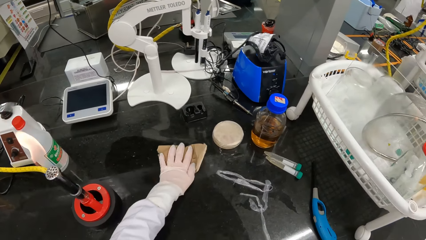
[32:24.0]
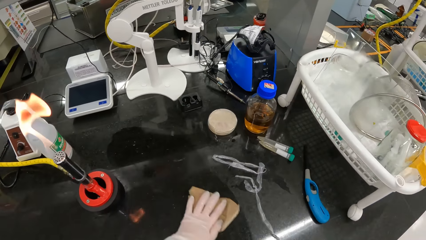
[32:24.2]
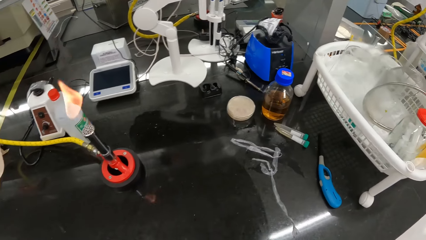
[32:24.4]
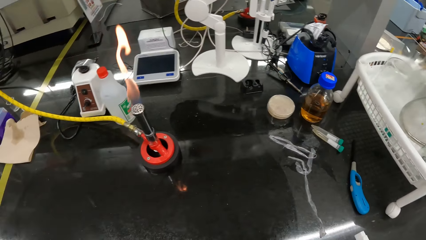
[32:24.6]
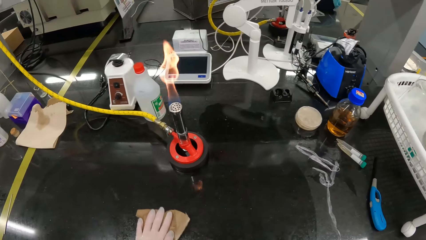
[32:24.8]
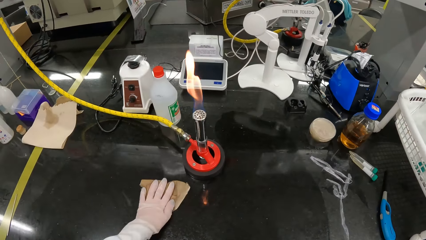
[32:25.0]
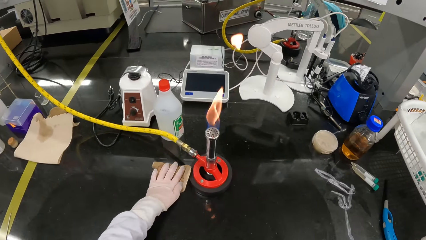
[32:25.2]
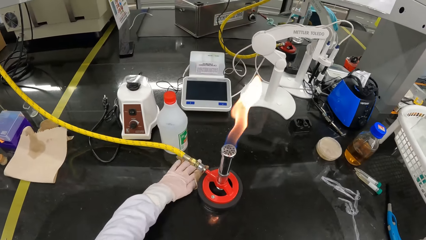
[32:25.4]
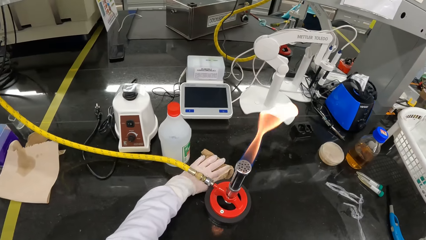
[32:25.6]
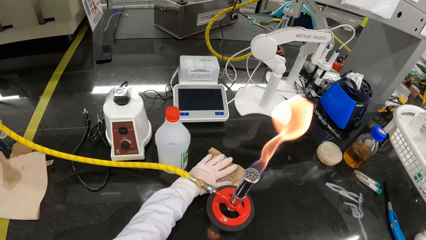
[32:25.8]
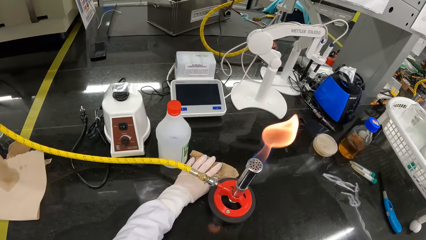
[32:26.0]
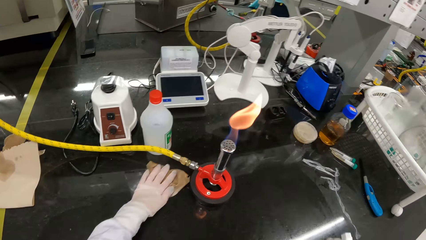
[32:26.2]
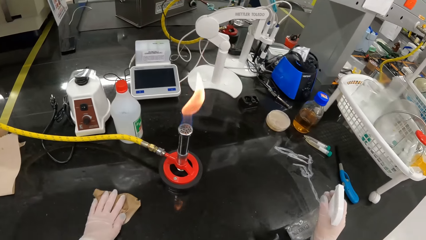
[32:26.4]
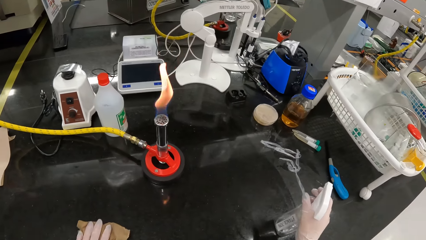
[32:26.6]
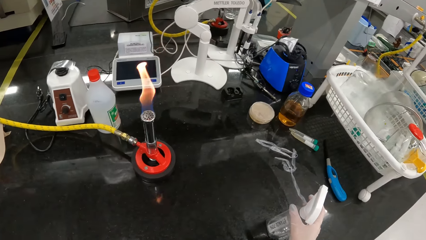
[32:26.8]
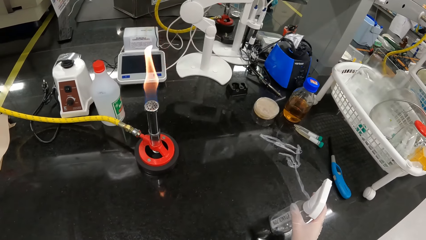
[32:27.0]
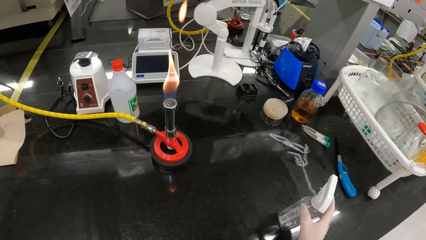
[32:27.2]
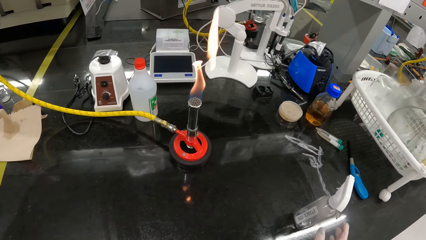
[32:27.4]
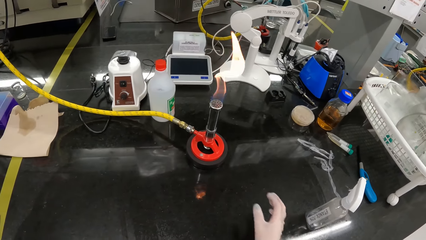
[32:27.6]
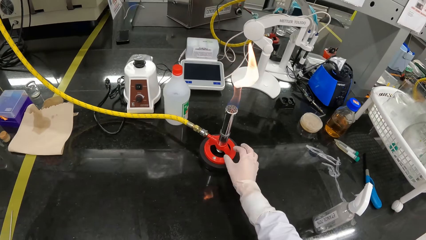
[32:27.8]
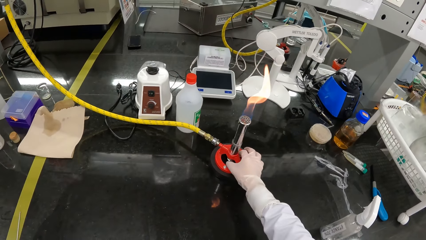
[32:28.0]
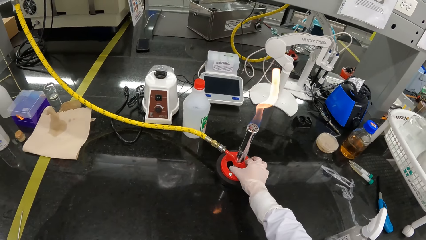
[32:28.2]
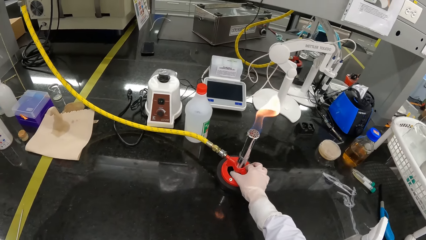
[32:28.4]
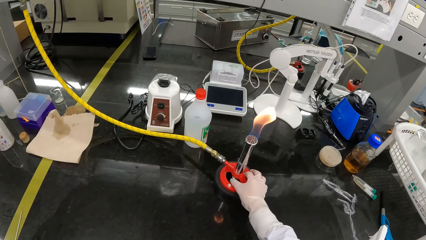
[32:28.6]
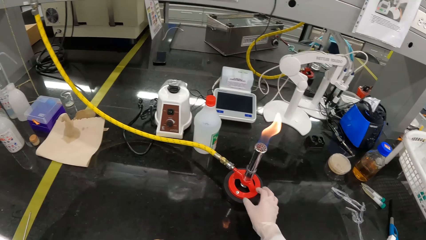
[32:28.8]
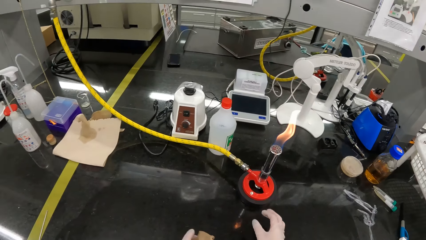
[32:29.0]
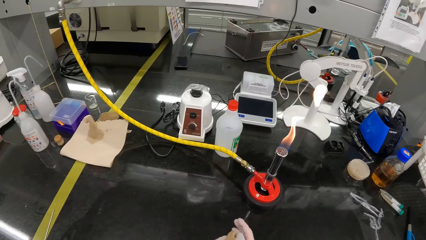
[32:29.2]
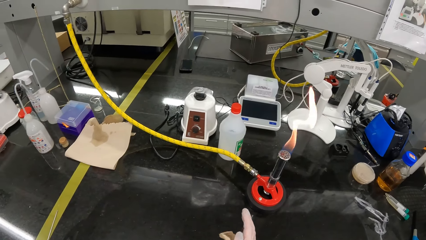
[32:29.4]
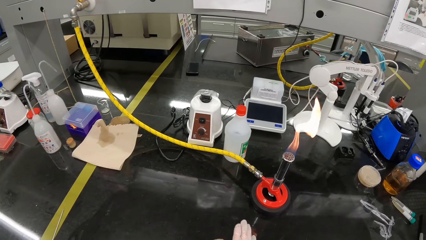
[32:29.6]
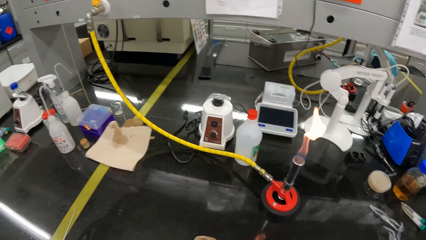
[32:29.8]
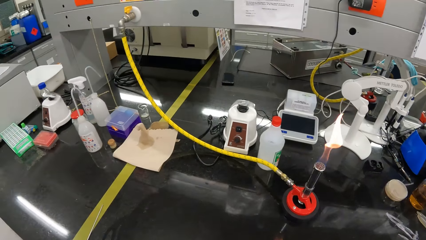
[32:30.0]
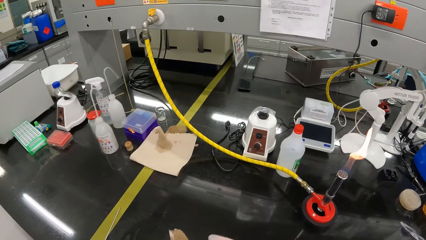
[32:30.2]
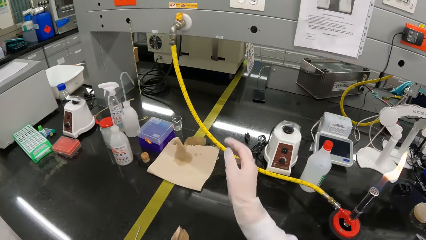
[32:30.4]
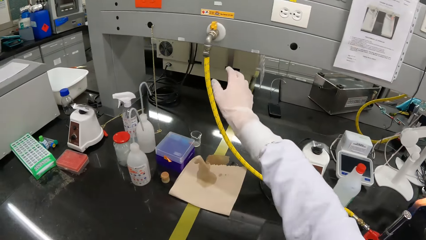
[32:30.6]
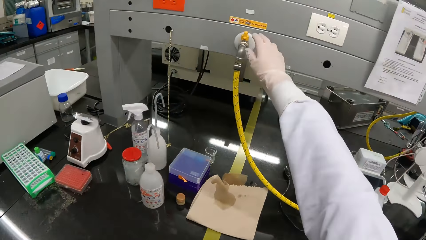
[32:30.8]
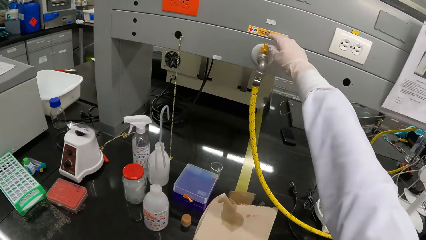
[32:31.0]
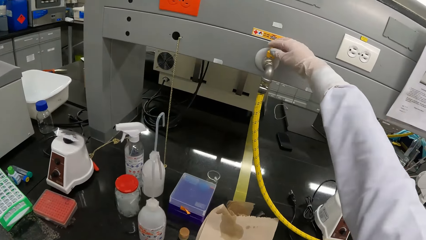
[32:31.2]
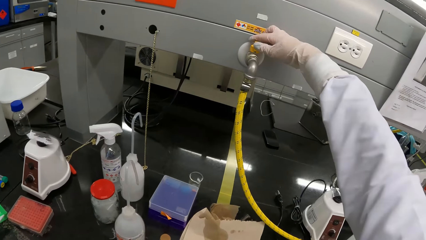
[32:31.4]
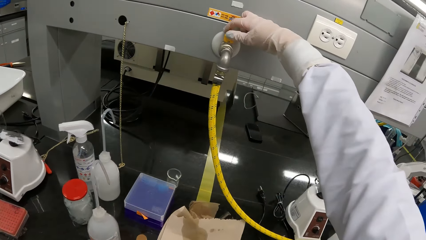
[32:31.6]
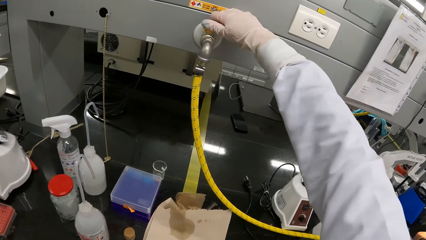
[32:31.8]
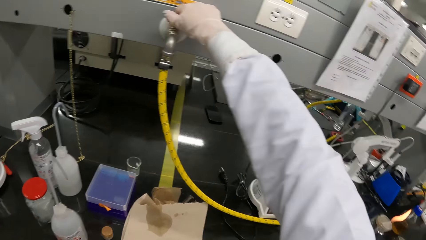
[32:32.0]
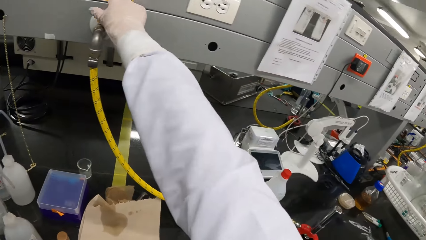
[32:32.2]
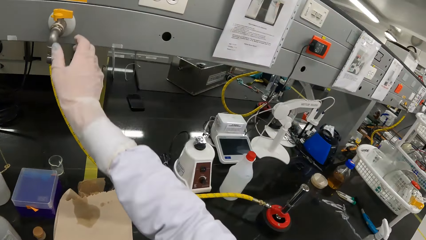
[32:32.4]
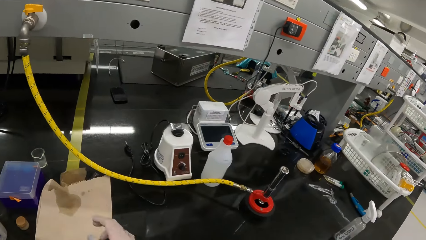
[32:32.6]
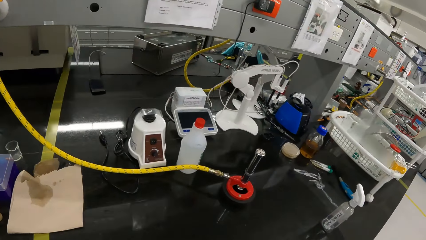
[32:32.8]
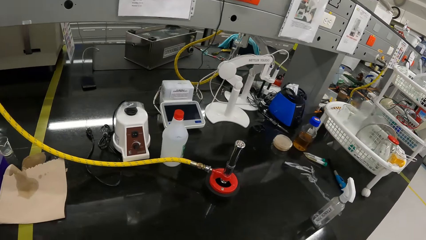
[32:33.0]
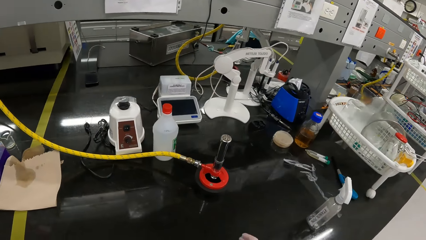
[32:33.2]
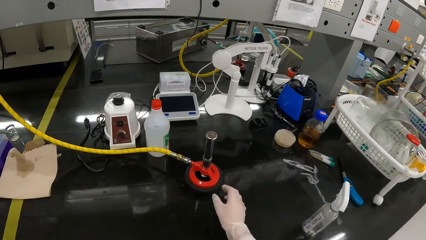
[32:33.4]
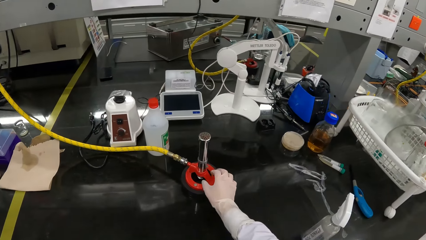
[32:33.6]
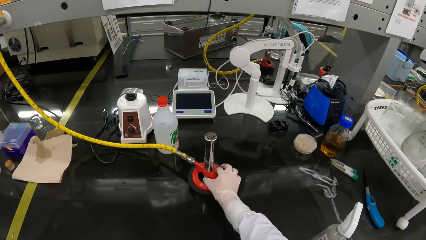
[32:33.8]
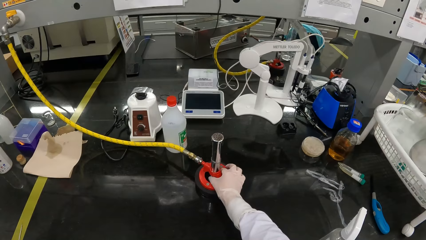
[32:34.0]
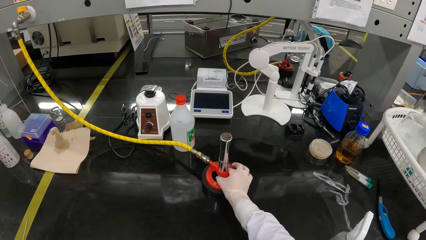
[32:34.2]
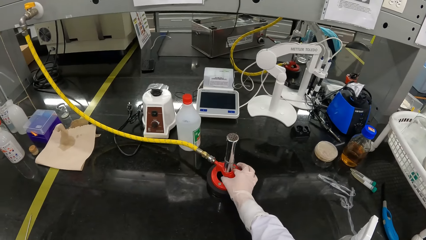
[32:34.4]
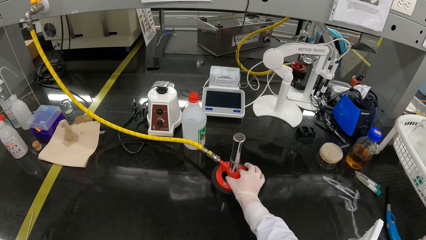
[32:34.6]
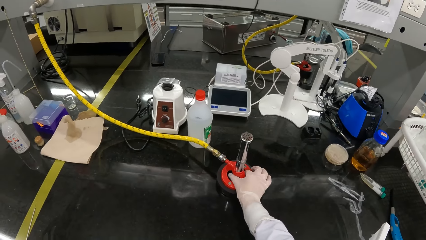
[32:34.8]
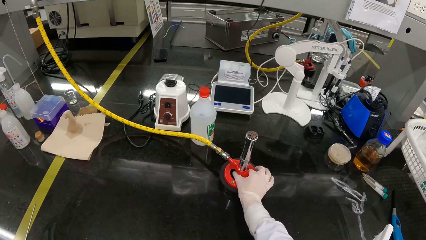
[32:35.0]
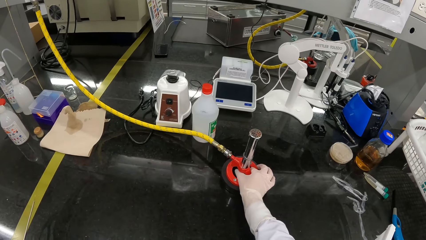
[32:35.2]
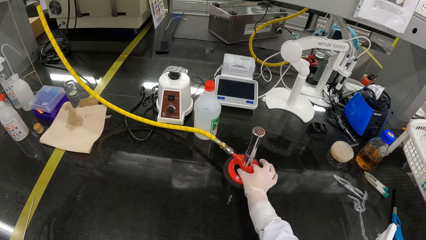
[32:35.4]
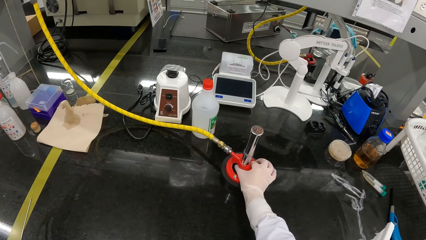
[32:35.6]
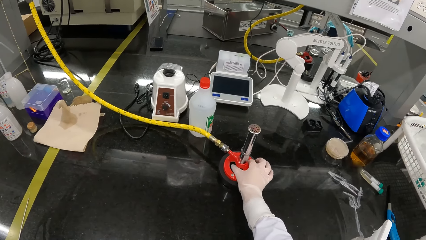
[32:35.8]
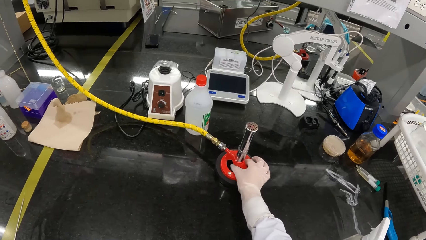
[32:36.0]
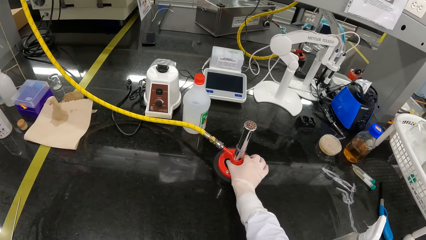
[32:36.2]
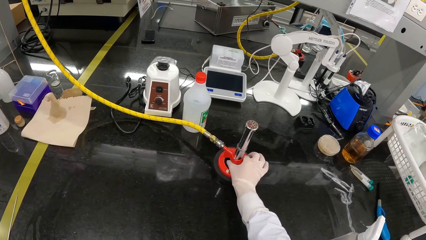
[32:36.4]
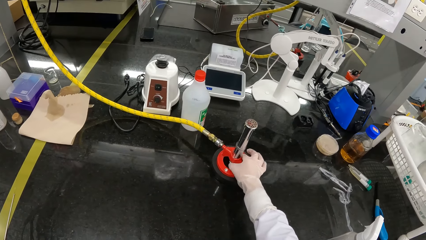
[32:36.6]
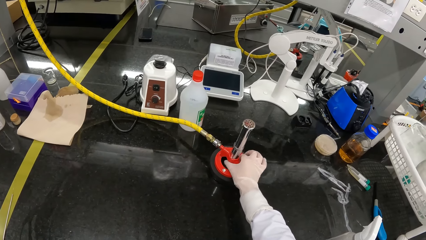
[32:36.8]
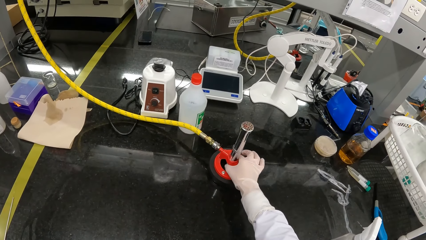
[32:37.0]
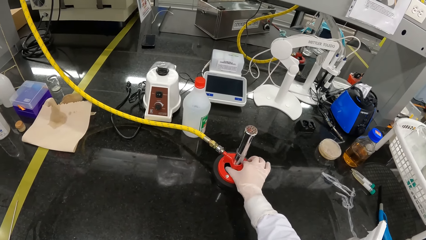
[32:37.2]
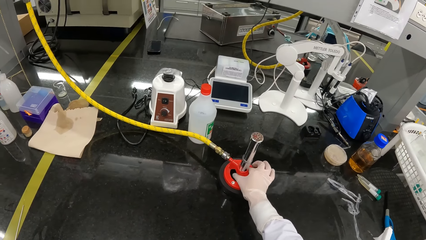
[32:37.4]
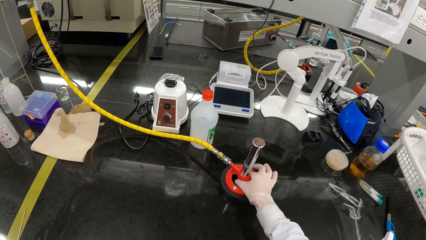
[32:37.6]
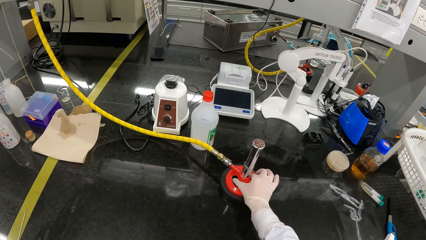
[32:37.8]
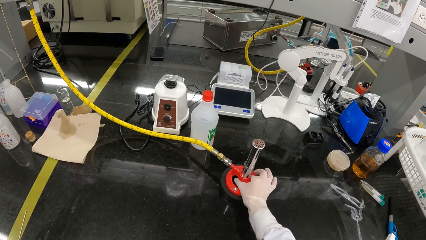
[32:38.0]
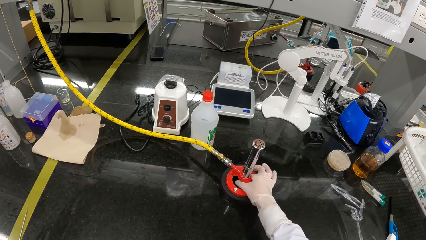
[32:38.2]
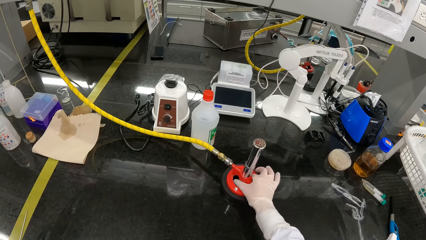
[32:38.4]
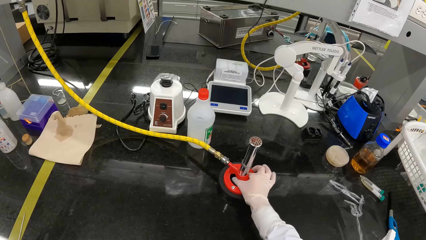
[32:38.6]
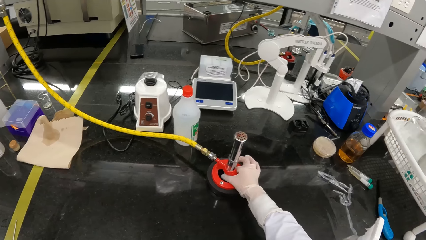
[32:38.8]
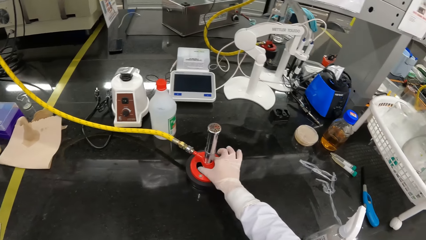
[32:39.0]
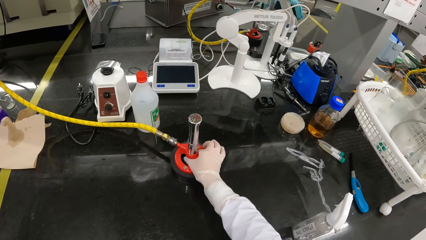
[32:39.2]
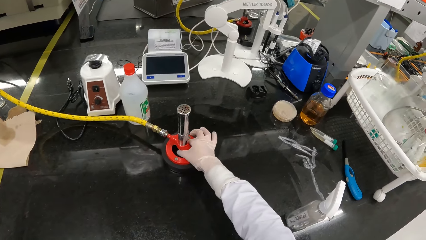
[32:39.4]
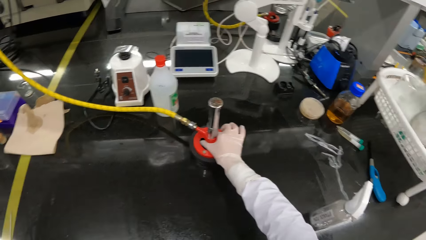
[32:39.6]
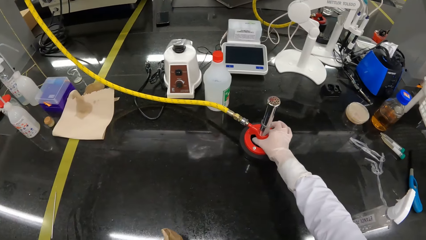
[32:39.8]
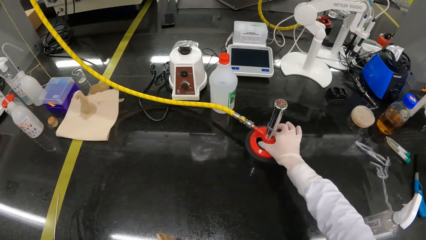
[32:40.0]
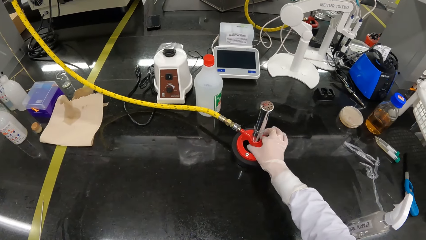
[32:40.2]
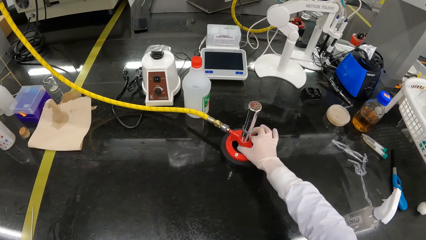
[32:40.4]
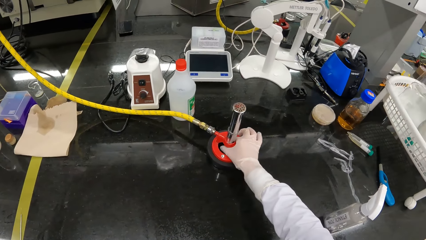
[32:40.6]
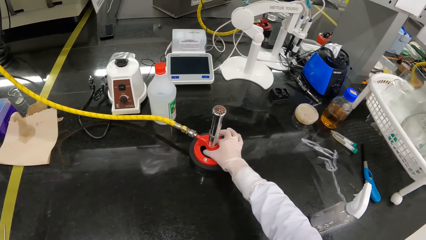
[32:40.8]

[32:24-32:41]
The camera wearer drops the bottle of sanitizer on the table with her right gloved hand. She touches the Bunsen burner on the table with her right gloved hand. She wipes her right gloved hand with the piece of cloth in her left gloved hand. She turns off a tap on the table with her right gloved hand. She adjusts the Bunsen burner on the table with her right gloved hand.
